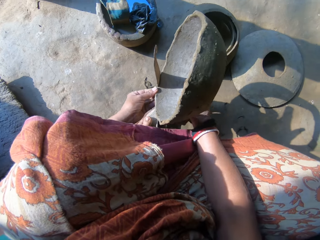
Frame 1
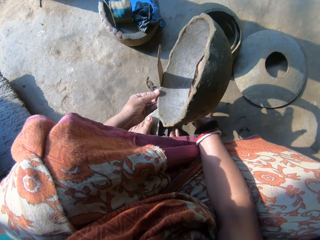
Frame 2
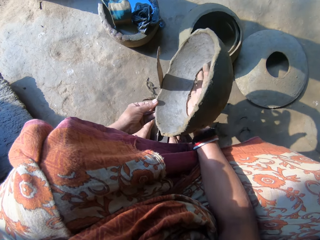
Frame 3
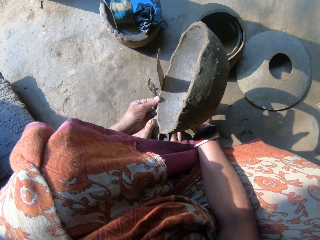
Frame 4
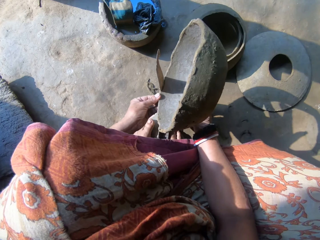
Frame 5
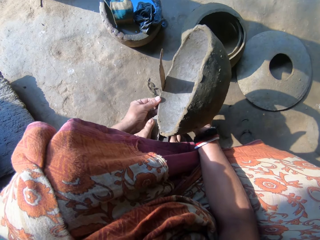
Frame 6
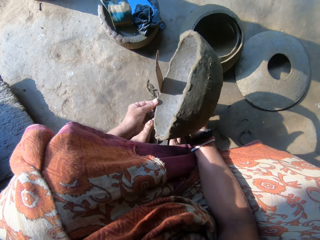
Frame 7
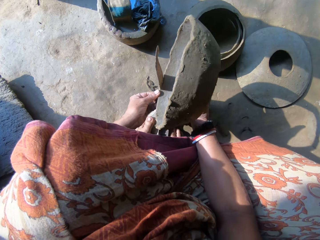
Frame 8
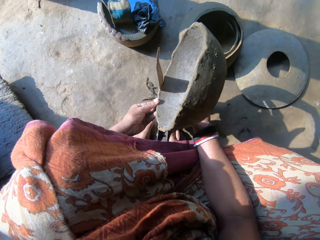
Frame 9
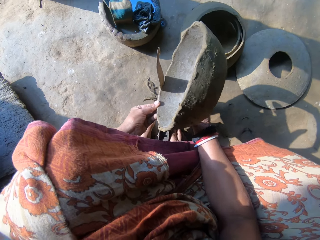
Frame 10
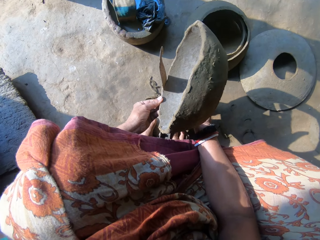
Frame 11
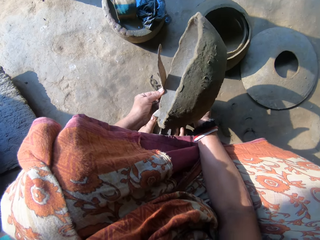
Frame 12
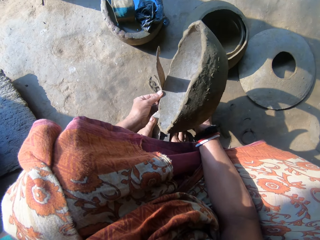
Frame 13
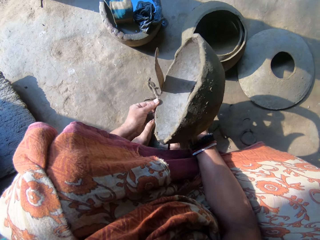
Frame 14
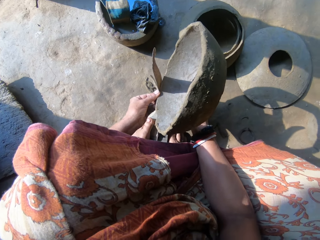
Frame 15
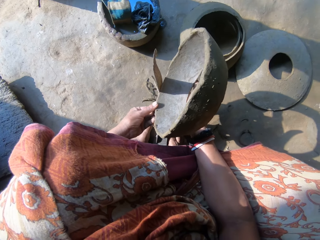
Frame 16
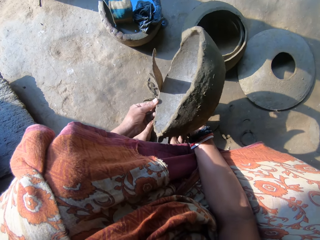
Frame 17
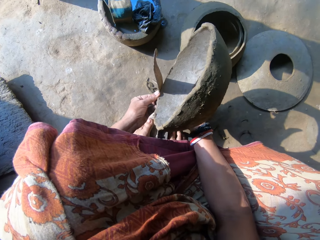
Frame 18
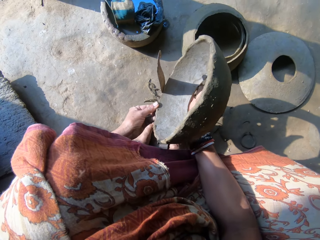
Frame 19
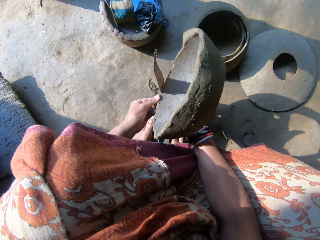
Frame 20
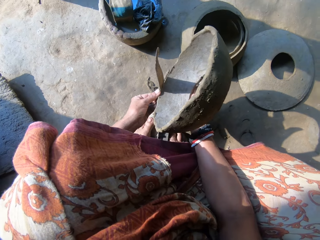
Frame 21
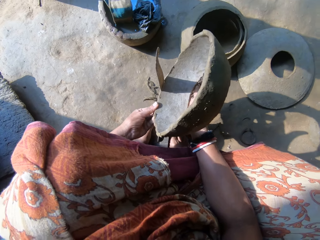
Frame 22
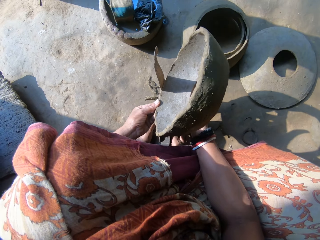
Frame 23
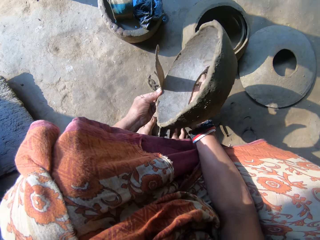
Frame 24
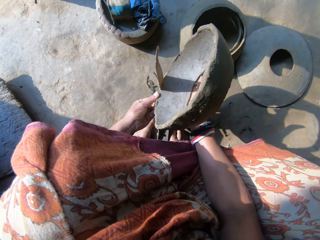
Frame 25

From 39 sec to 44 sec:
The camera wearer shapes the edge of the clay. They align a pot's edges.

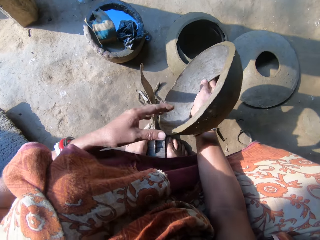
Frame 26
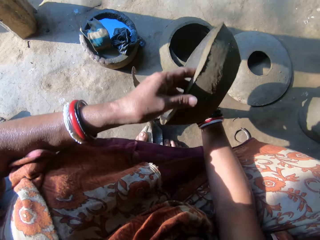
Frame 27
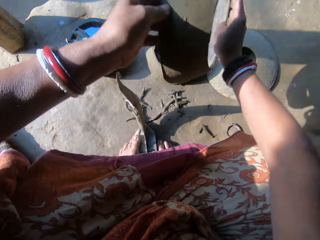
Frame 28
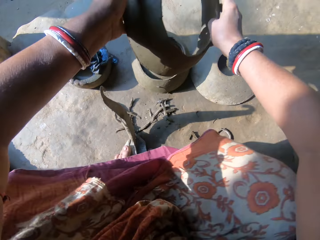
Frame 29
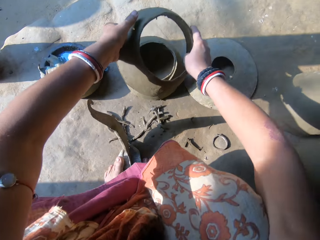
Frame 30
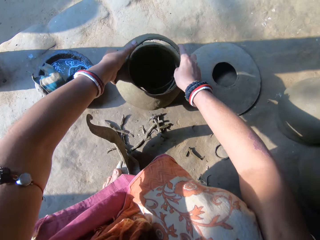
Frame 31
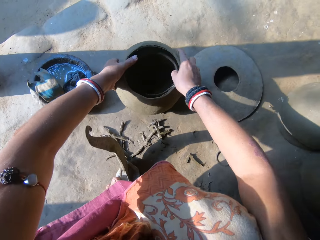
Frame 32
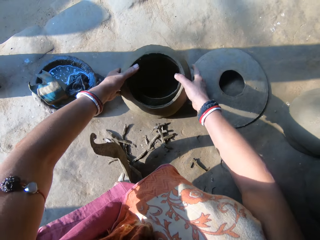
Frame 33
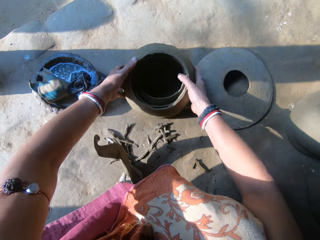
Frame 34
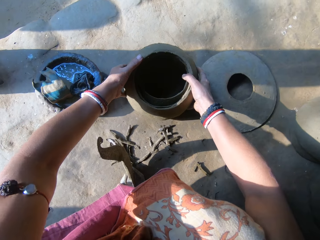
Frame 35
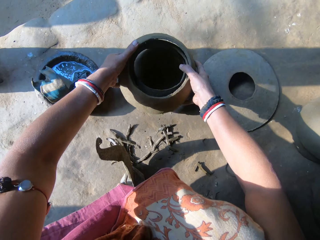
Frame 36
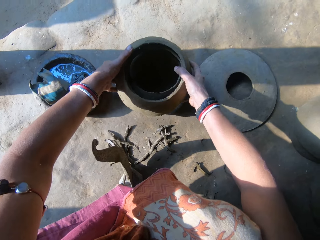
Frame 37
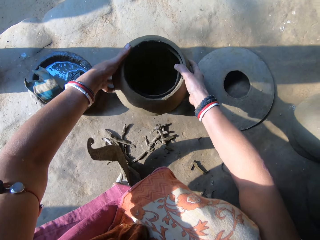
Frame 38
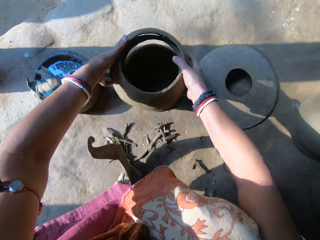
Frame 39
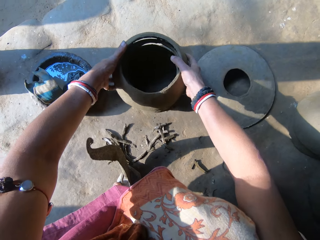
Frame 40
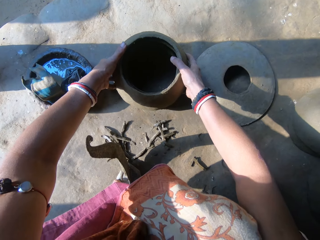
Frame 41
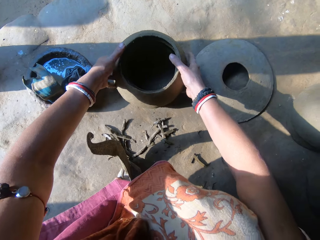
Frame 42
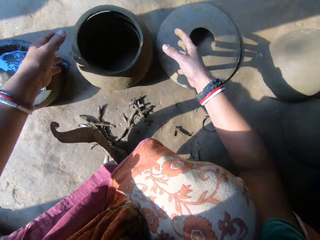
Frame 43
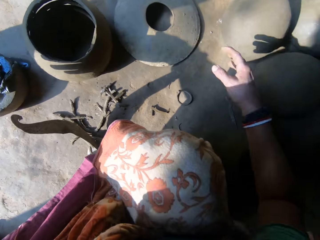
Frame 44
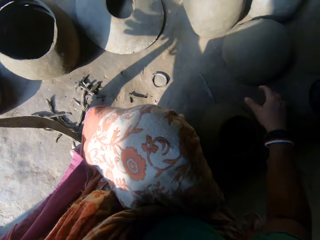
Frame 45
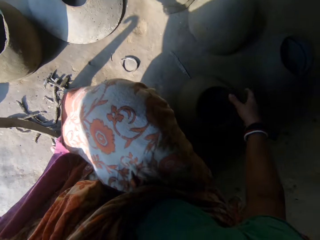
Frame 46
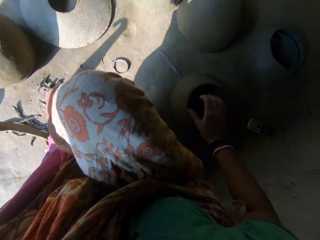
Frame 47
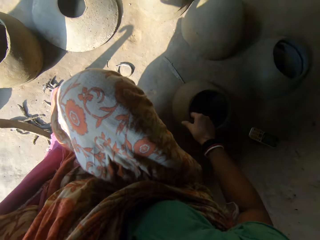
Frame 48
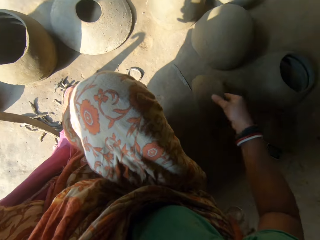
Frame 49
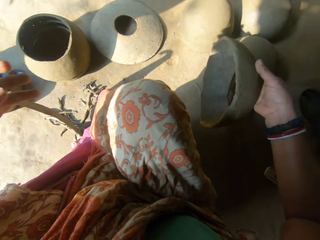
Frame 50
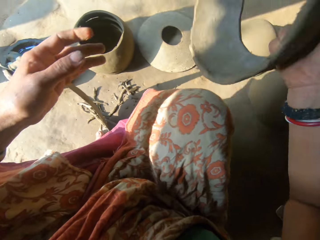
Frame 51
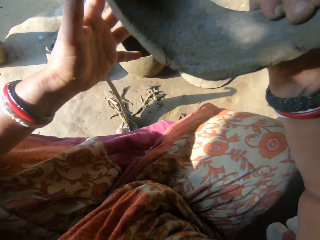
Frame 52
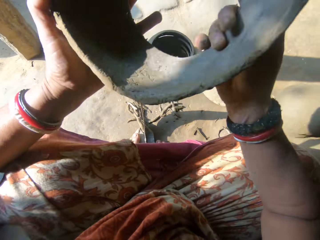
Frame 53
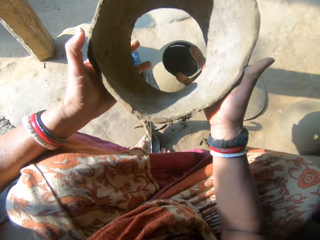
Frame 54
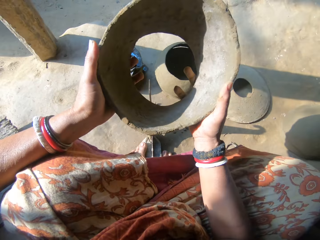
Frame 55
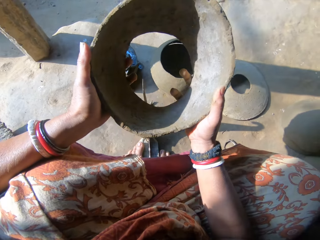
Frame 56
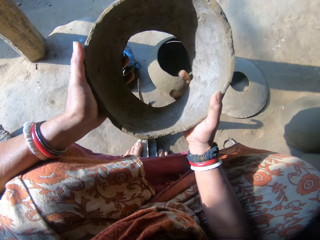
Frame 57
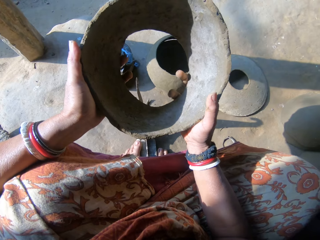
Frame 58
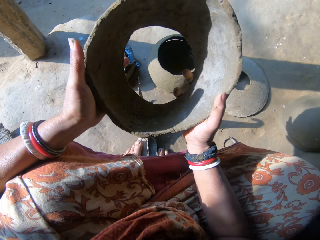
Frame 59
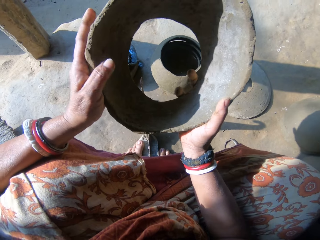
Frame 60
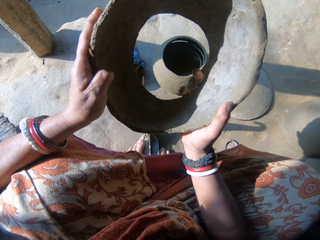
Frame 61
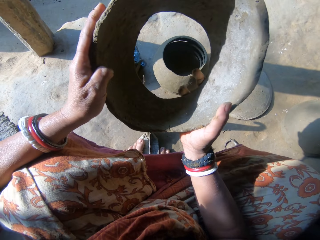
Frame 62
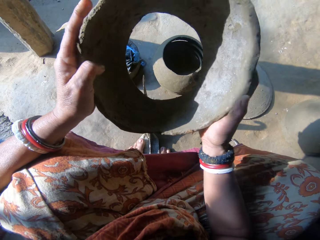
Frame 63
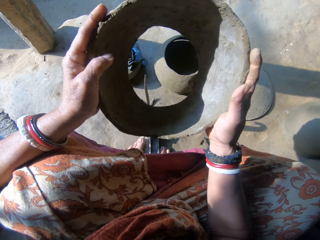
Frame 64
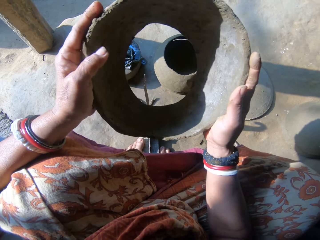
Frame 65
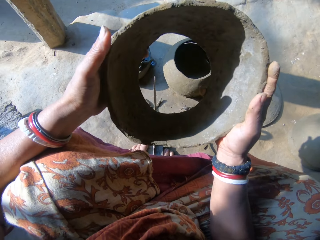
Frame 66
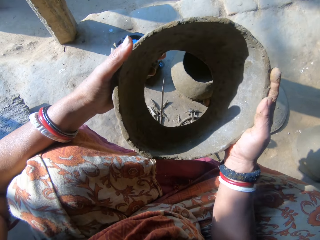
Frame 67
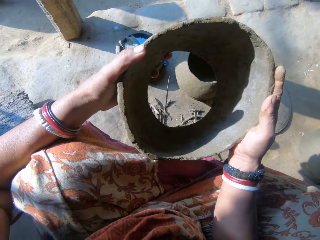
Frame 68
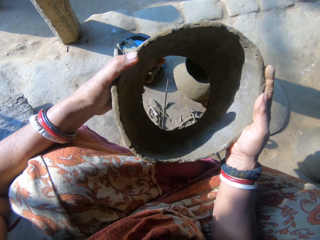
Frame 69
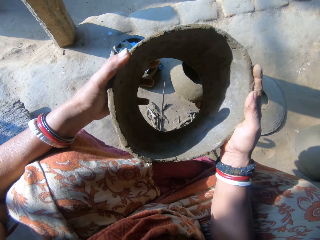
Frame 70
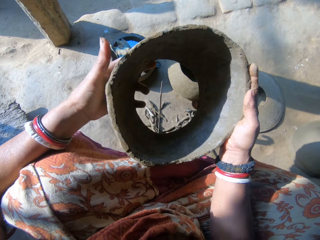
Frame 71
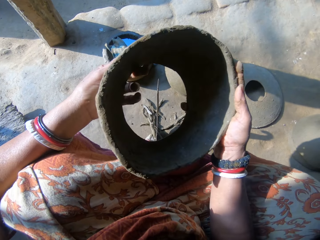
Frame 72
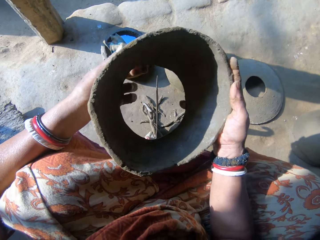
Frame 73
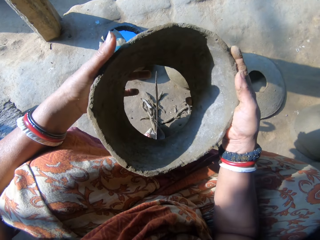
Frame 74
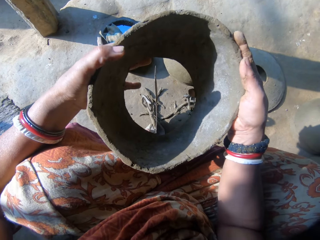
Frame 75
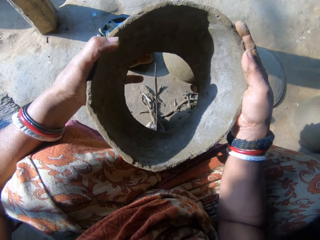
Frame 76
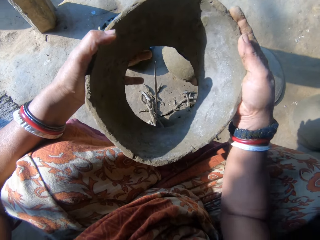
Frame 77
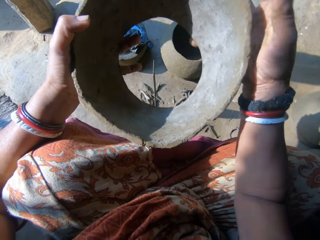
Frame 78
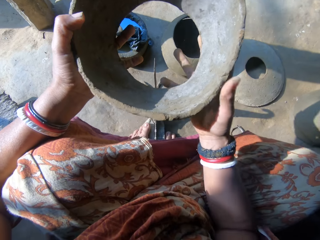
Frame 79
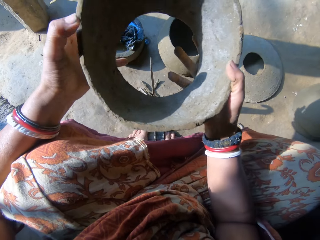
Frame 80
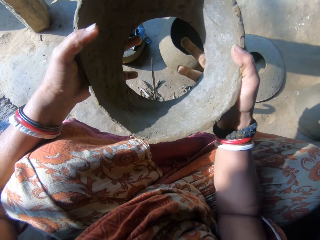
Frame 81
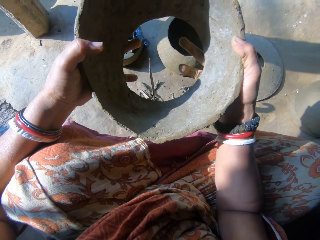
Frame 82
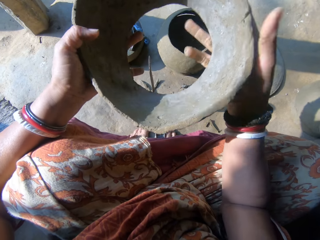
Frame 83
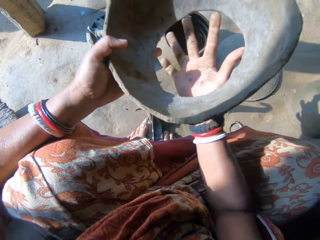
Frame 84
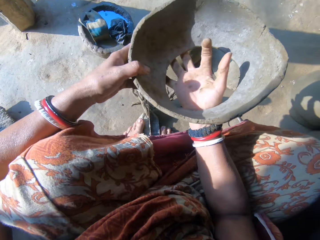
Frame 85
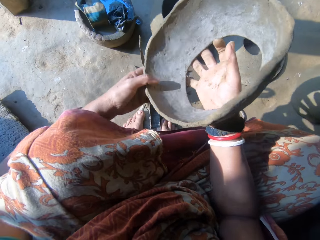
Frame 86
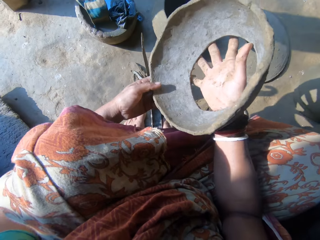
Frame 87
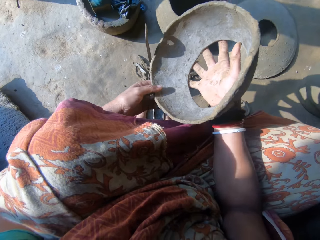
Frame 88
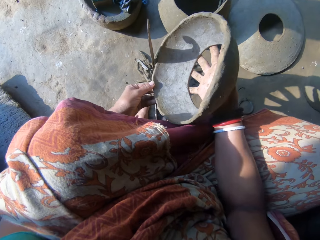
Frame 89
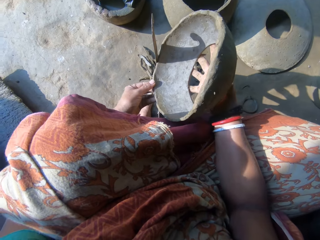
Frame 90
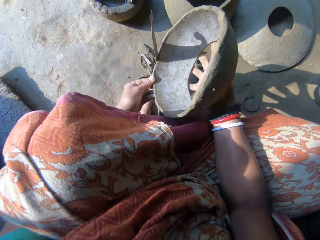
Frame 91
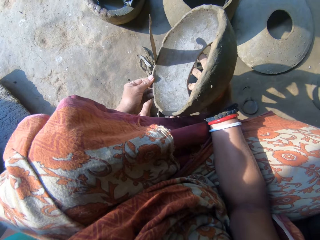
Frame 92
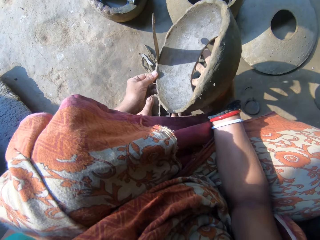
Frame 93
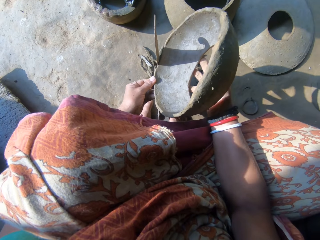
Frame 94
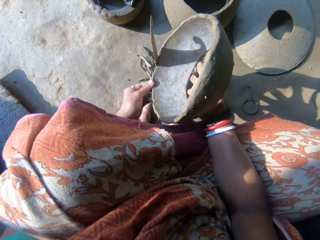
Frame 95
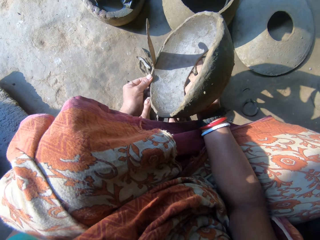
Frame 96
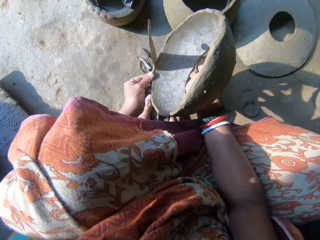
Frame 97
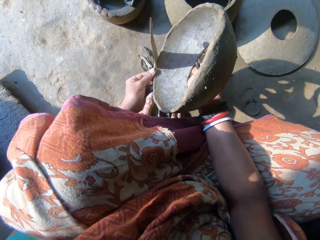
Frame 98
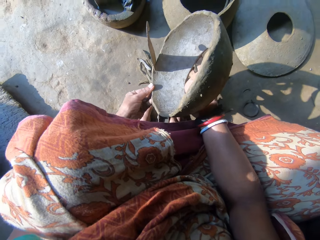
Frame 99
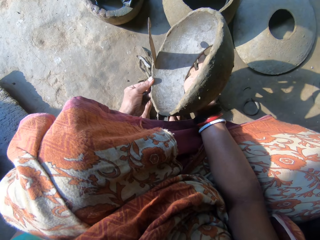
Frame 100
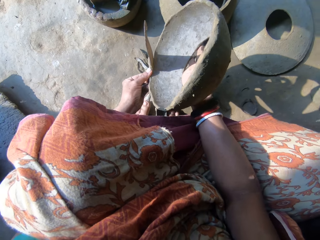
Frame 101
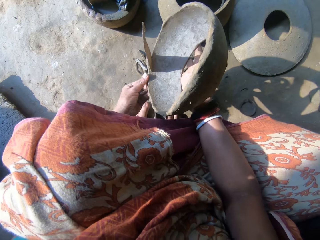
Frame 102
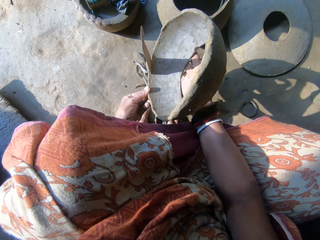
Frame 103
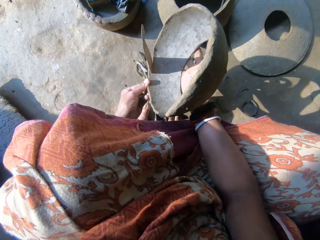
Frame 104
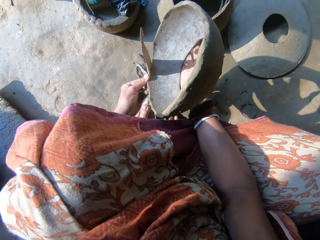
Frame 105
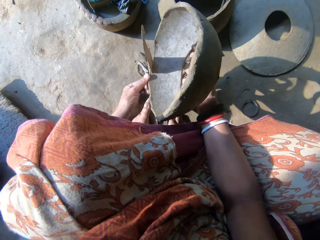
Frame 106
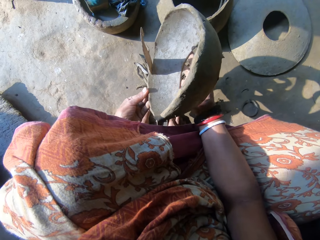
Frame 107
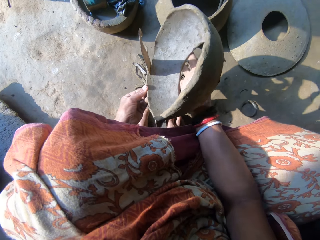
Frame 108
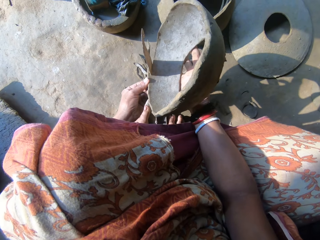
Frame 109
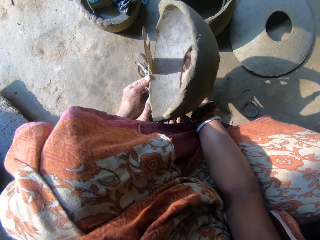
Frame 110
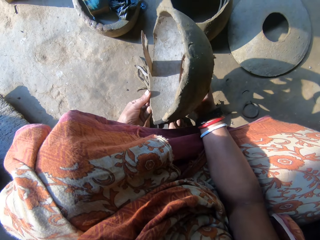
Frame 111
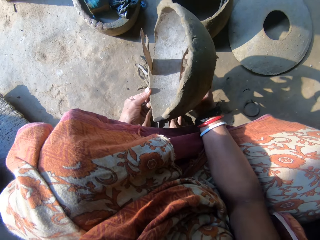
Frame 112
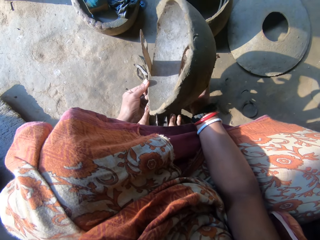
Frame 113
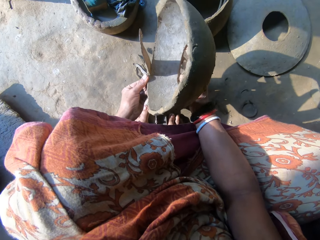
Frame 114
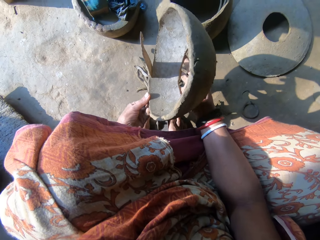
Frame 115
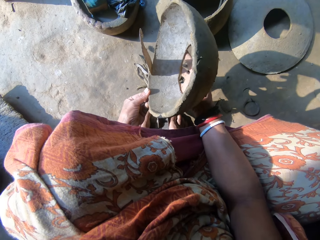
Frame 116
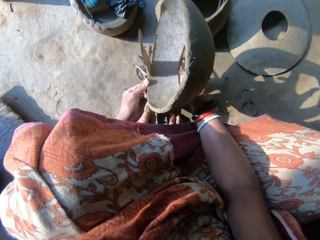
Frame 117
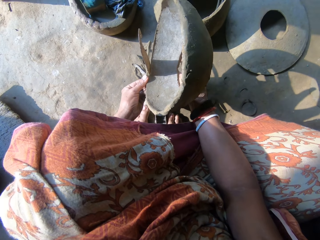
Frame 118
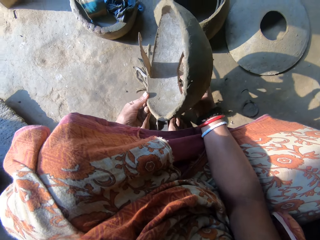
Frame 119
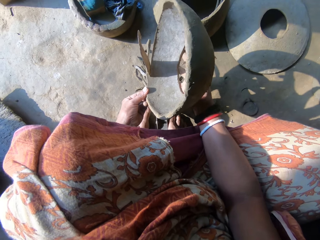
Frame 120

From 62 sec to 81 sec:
The camera wearer puts the clay or pot on another clay. They hold the modelled clay. They take another modelled clay. They hold the clay in hand. They align the pot's edges. They cut the edge of the clay.
